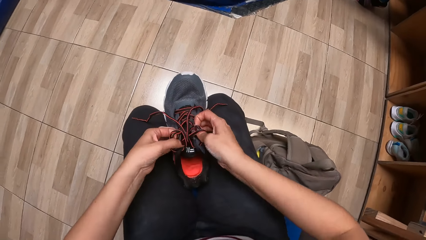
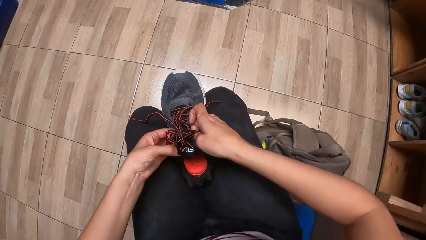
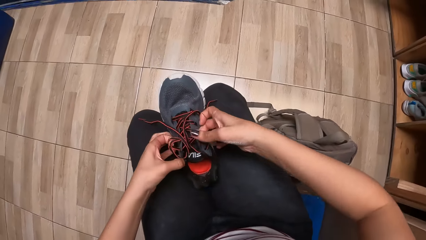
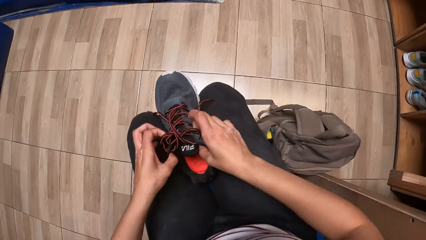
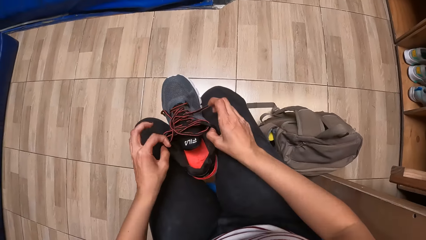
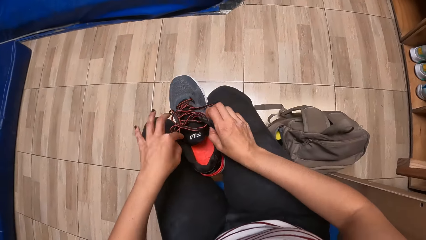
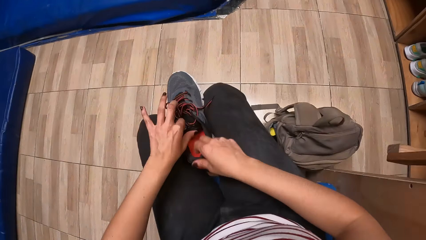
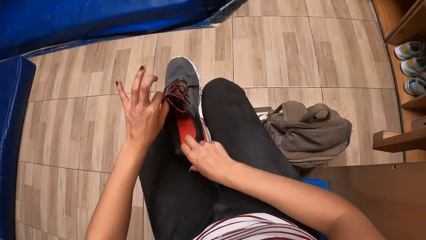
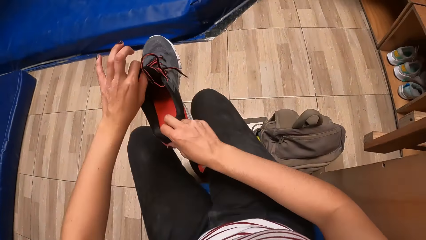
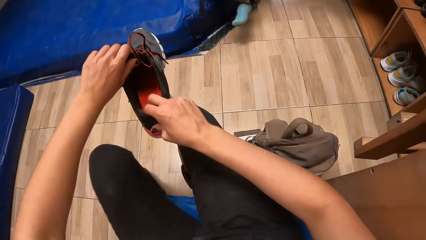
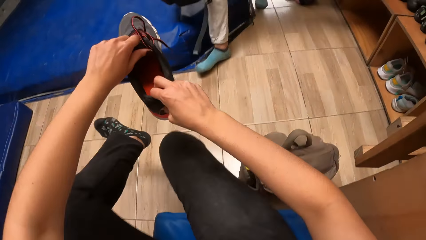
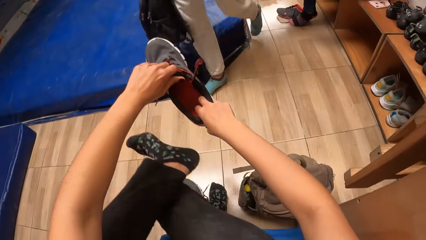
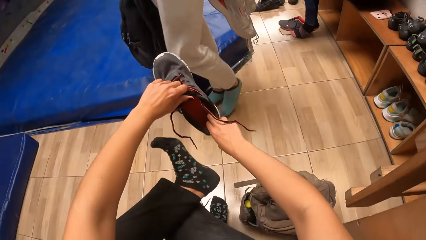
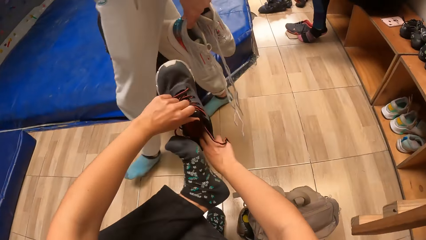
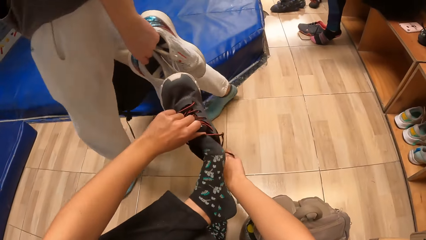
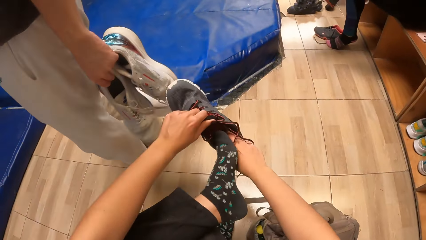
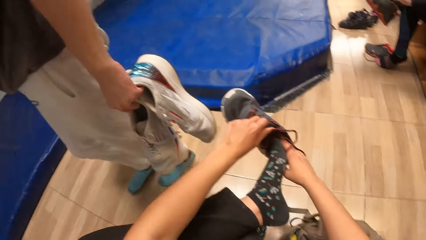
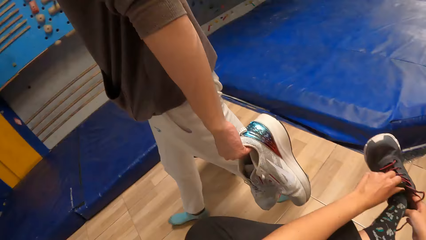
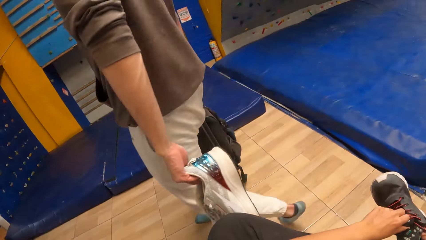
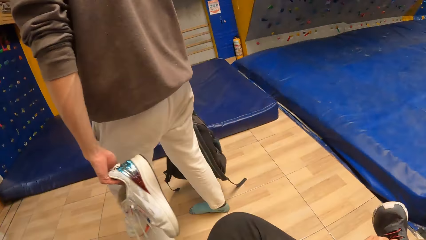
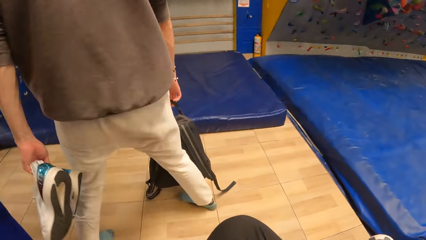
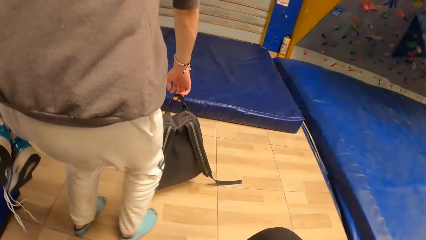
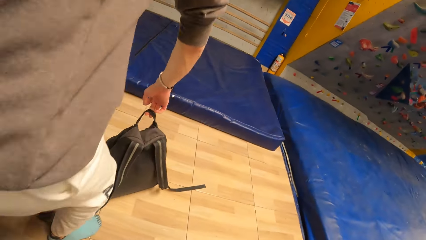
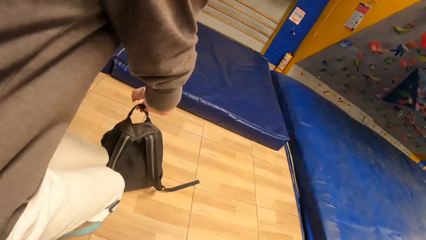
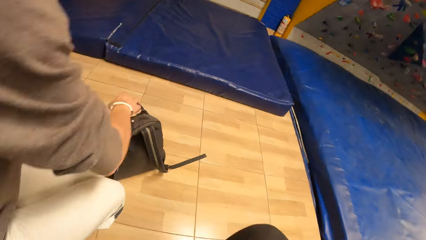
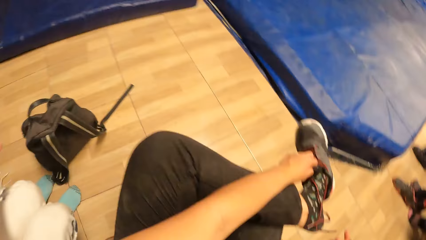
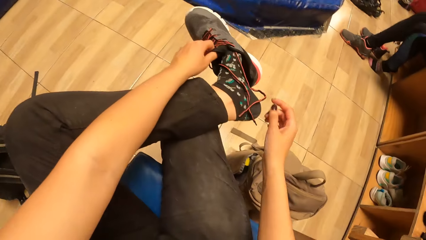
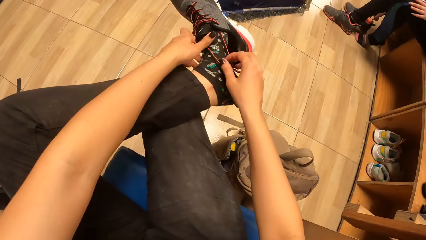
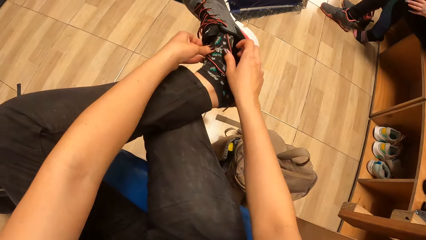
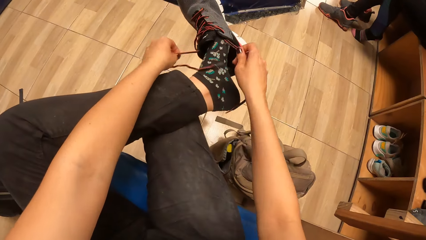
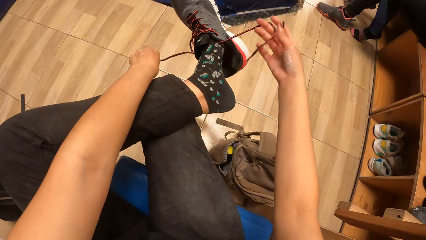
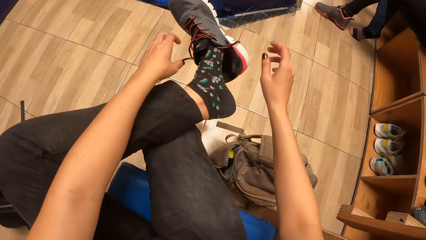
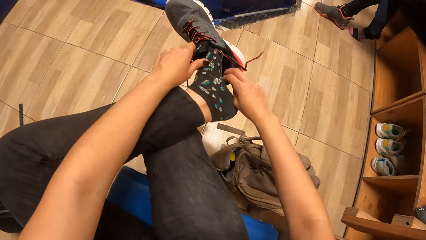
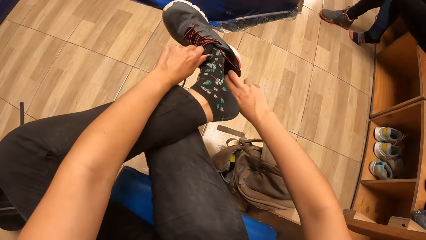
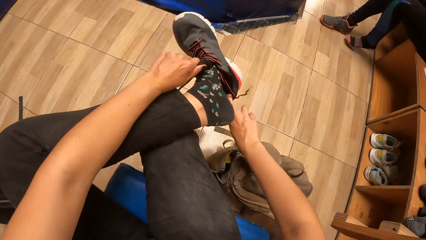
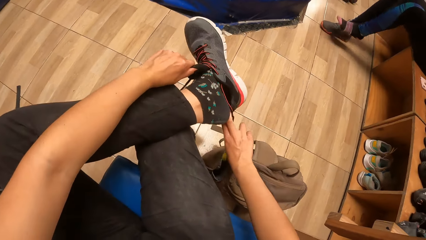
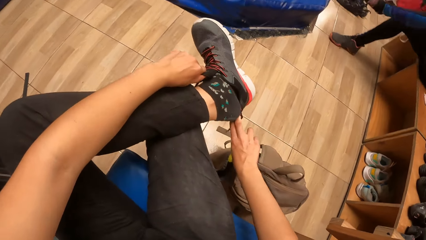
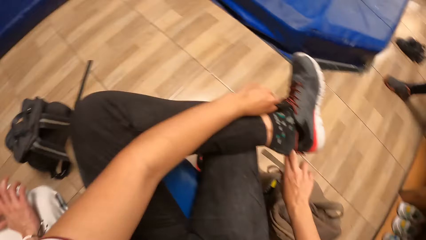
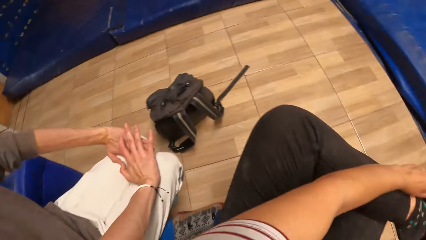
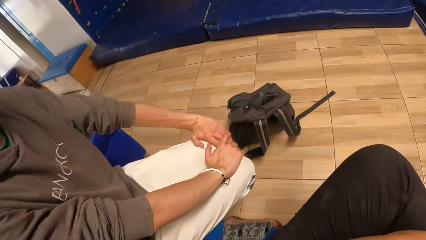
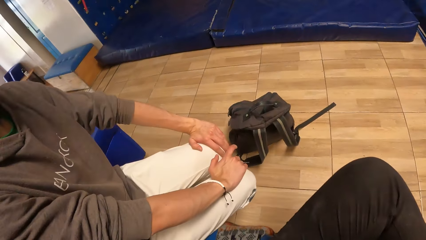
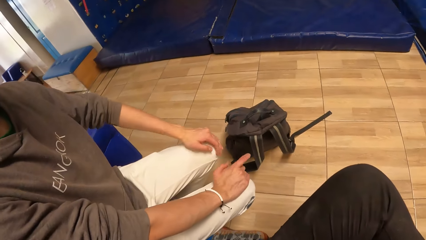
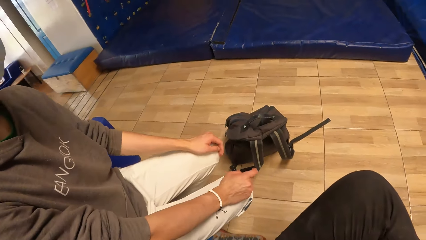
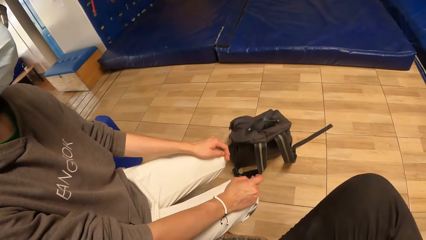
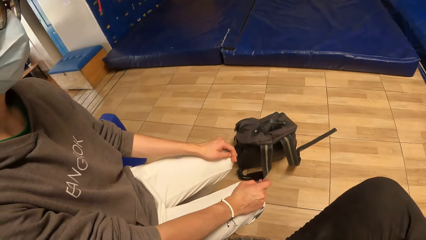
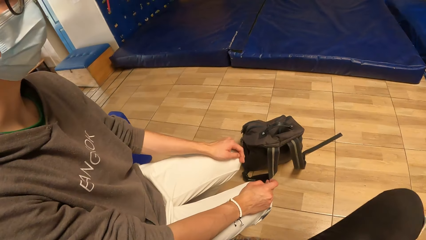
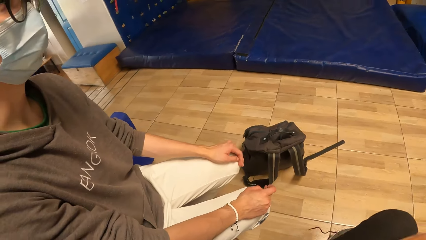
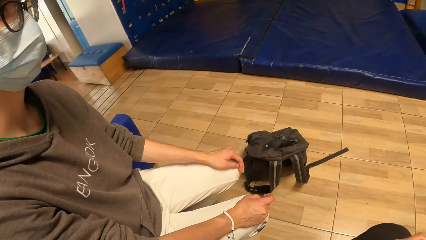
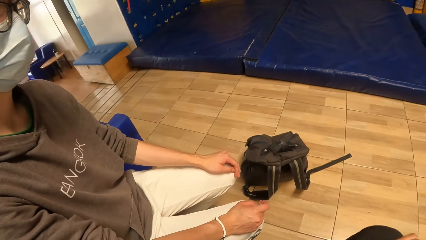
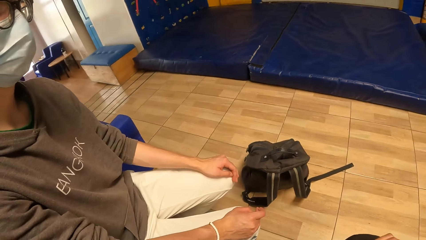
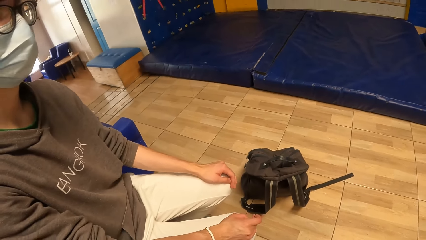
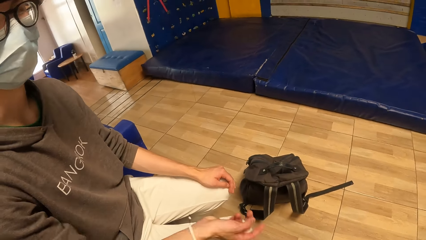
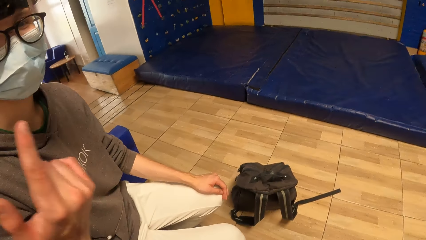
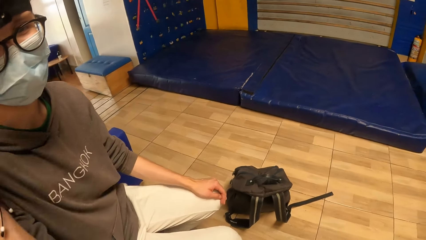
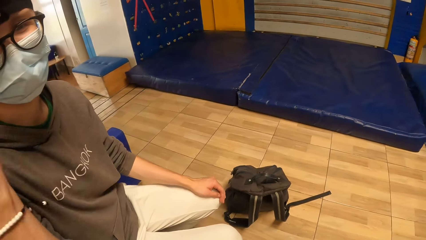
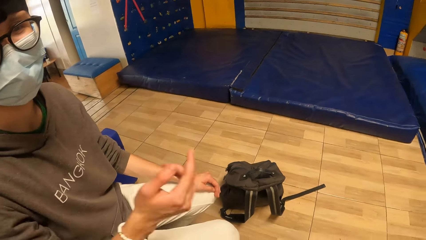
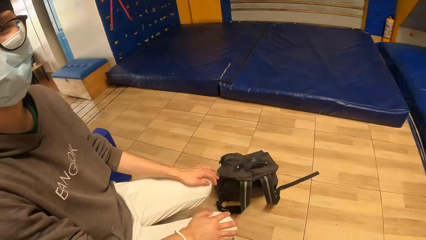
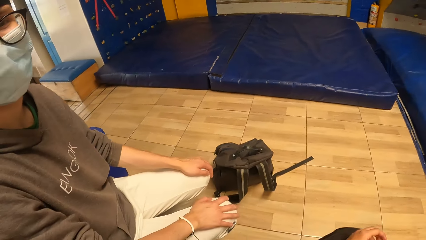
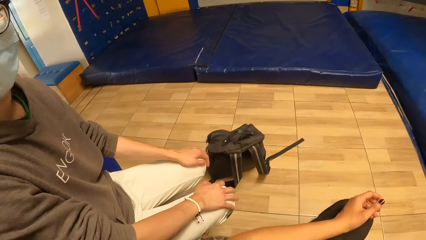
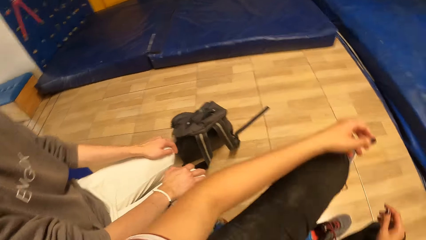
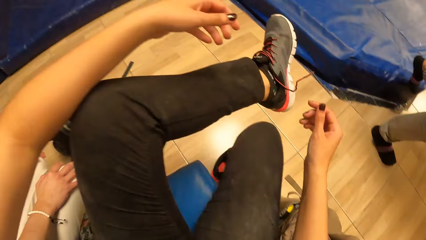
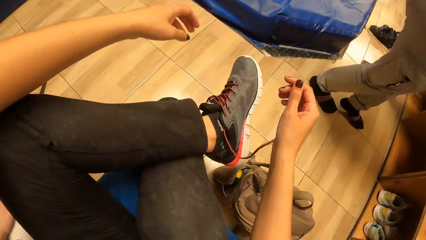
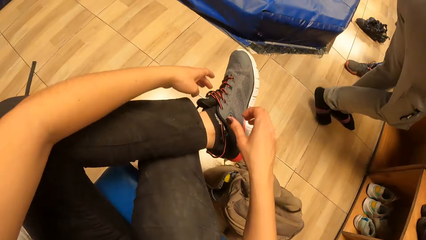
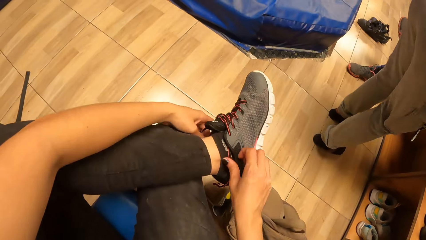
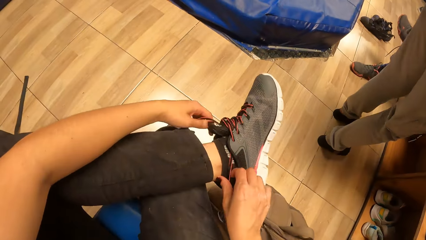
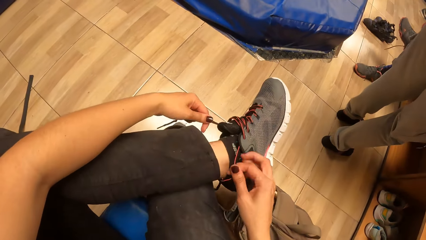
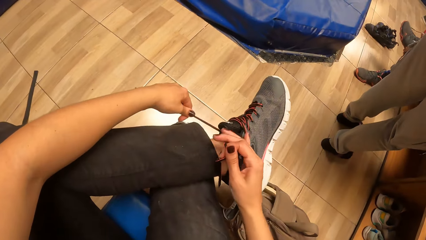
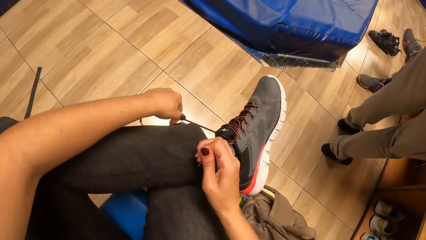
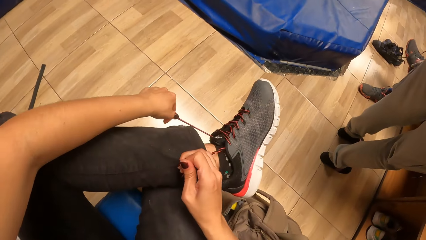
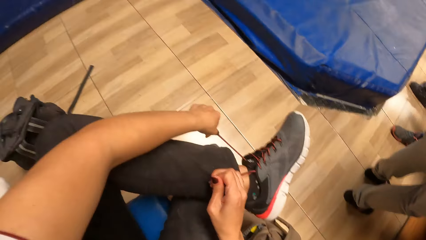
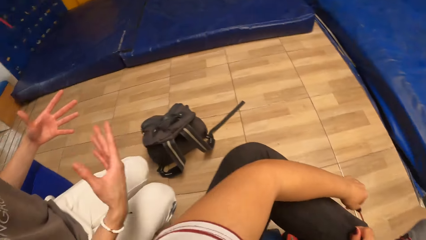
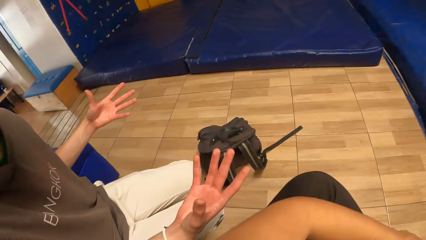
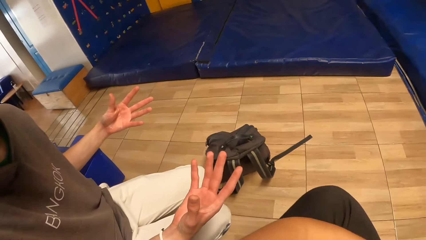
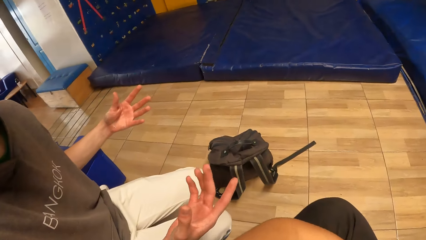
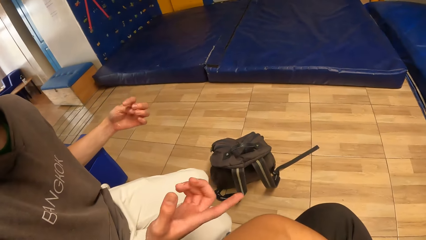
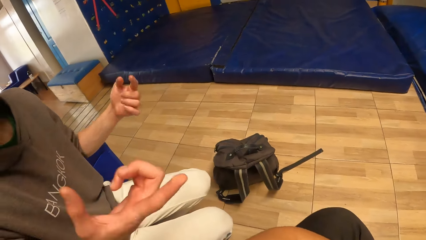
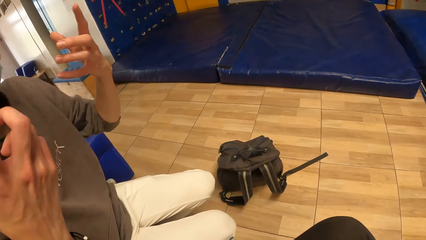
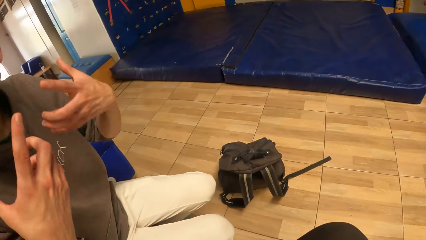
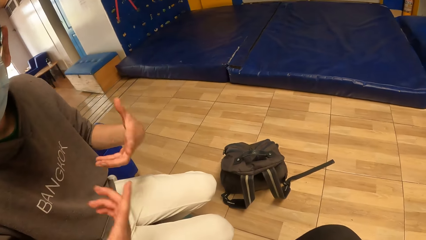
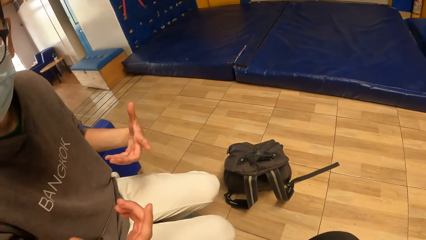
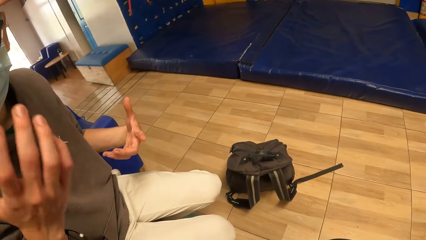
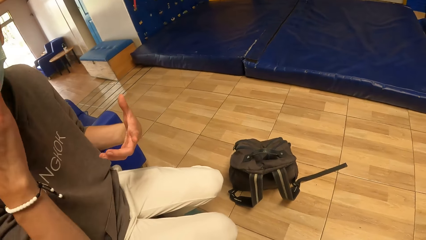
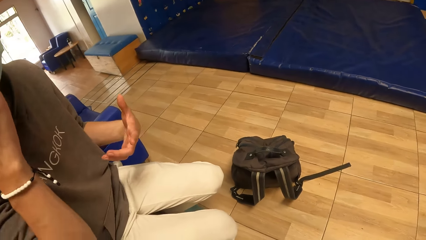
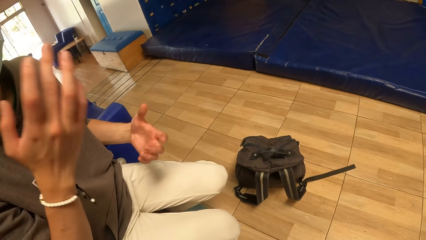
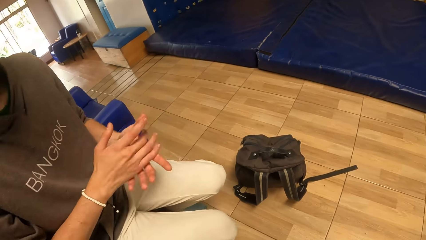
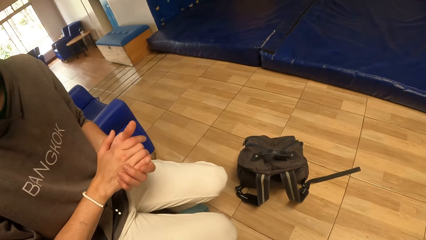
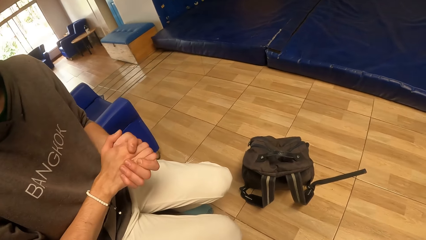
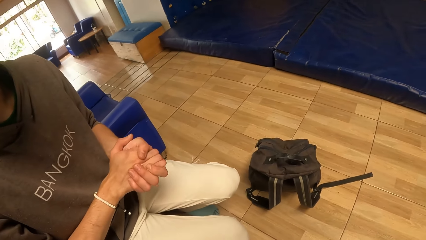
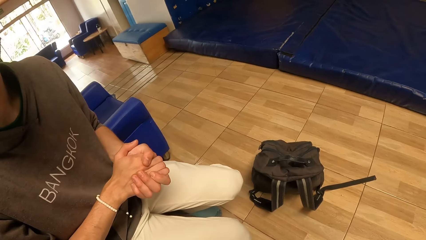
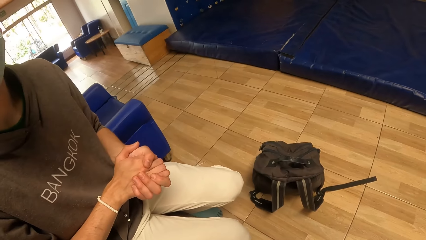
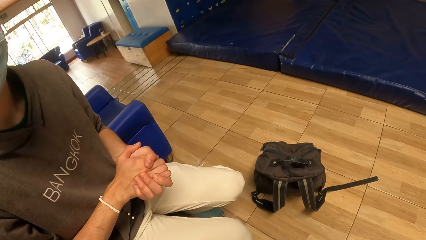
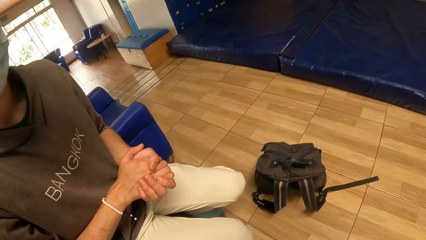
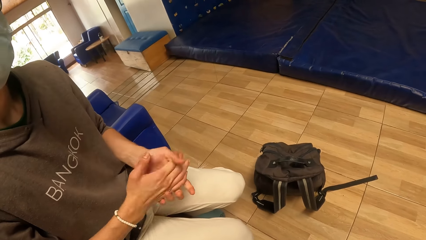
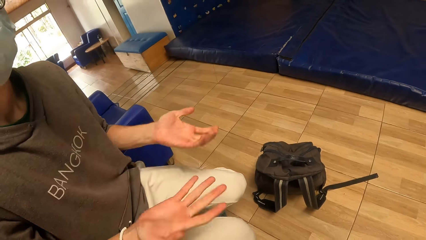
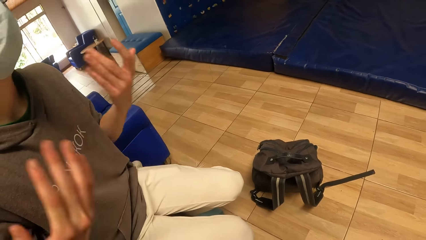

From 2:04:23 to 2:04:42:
The camera wearer lifts the shoe with both hands. The man walks towards the camera wearer. The camera wearer puts her left leg on her right leg. She wears the shoe in her hands in her left foot. The man drops a bag in his hand on the floor and sits on the sofa. The camera wearer drops the lace of the shoe with both hands. She puts her left leg on her right leg. She pulls the lace of the shoe with both hands. The man holds his hands together.
